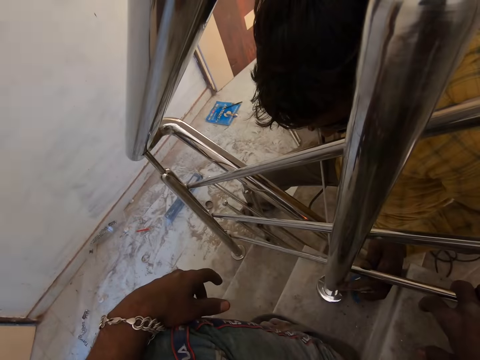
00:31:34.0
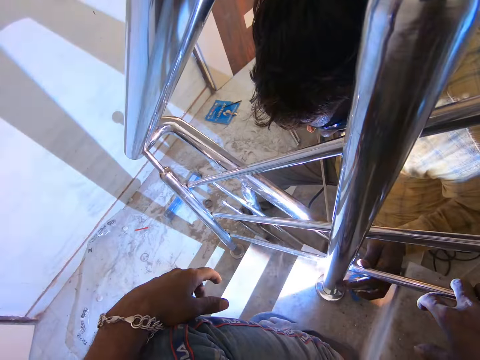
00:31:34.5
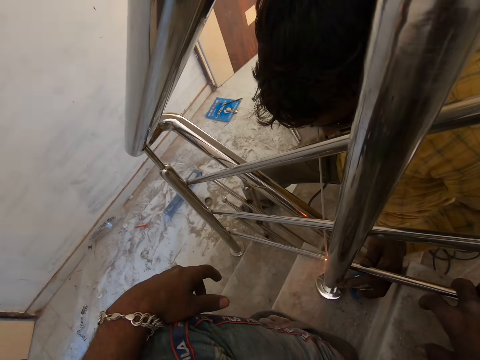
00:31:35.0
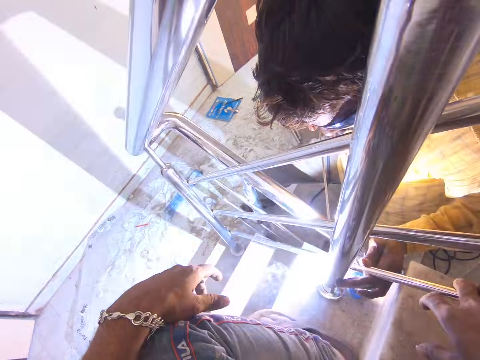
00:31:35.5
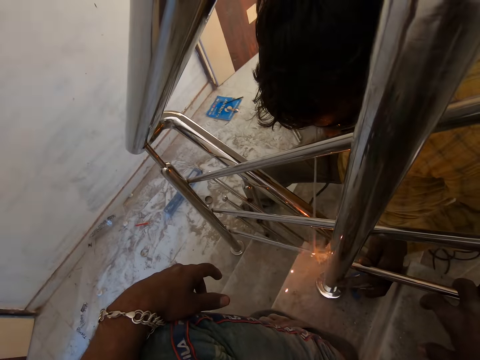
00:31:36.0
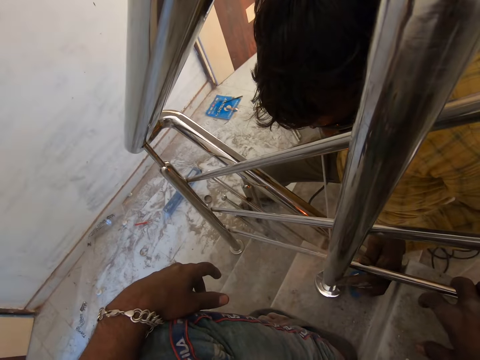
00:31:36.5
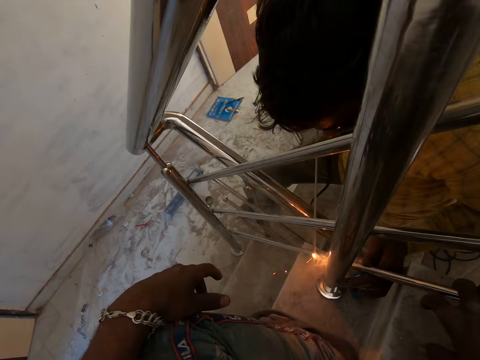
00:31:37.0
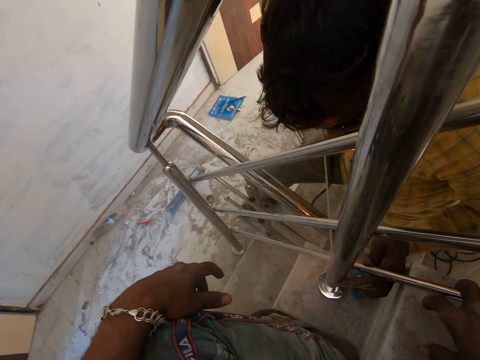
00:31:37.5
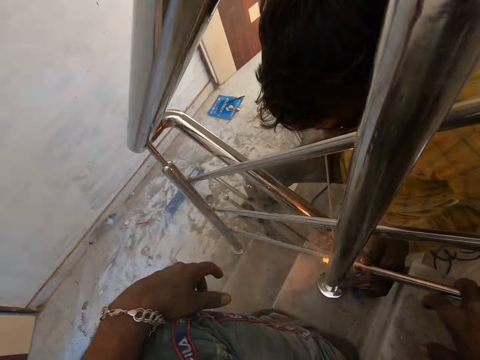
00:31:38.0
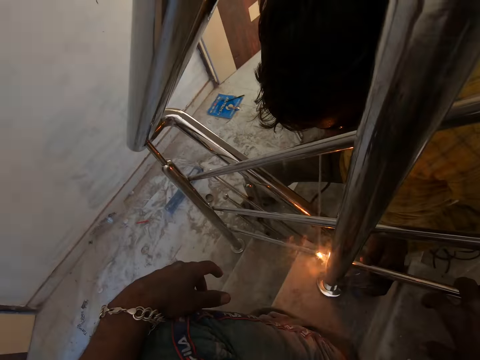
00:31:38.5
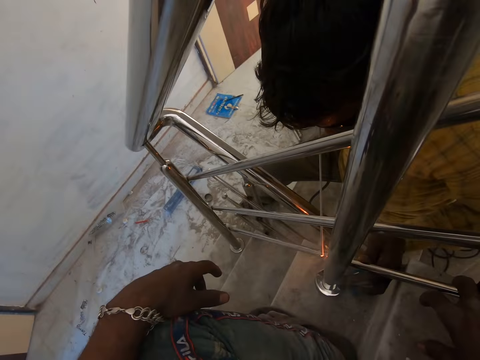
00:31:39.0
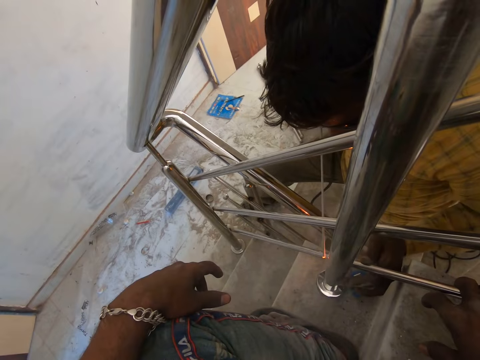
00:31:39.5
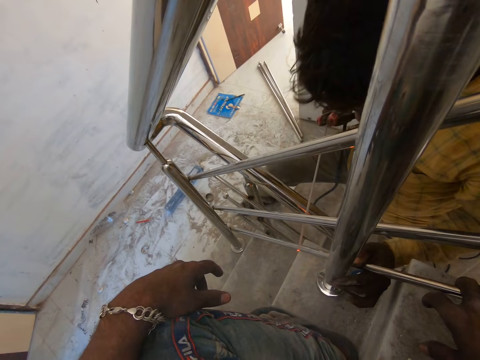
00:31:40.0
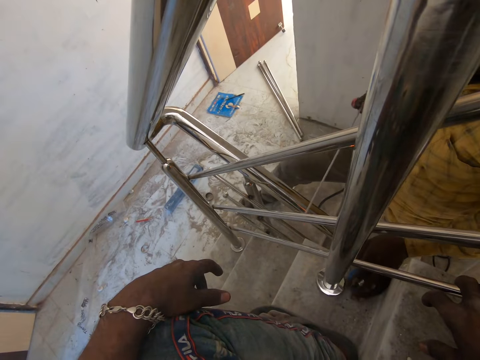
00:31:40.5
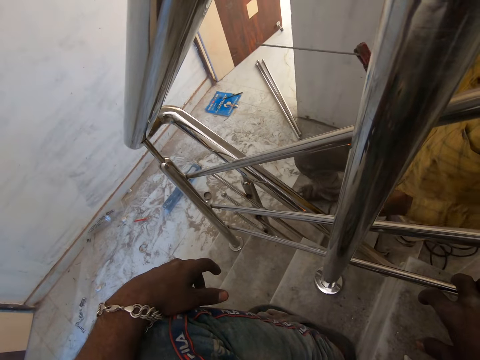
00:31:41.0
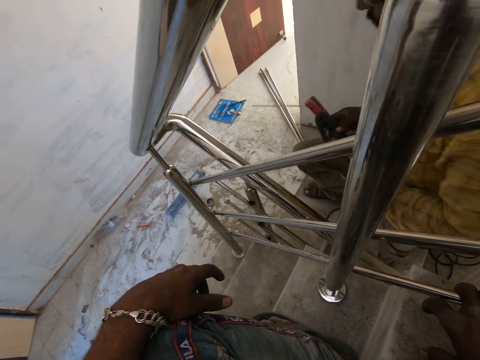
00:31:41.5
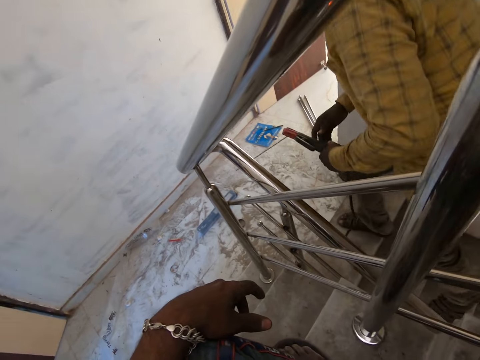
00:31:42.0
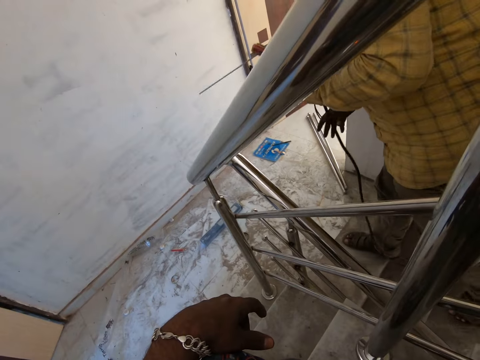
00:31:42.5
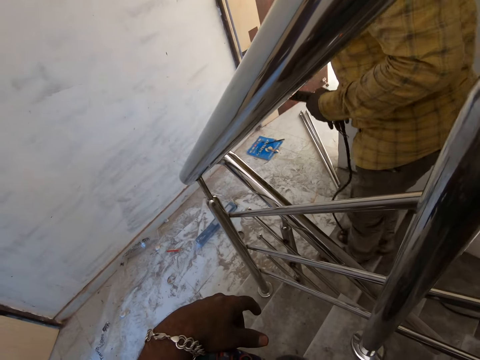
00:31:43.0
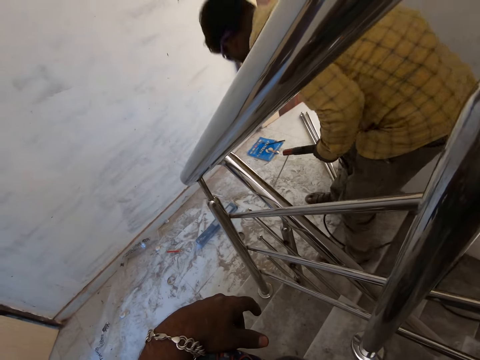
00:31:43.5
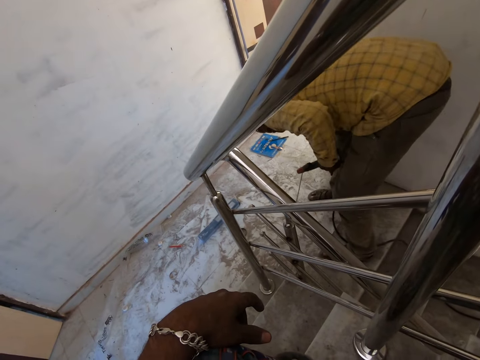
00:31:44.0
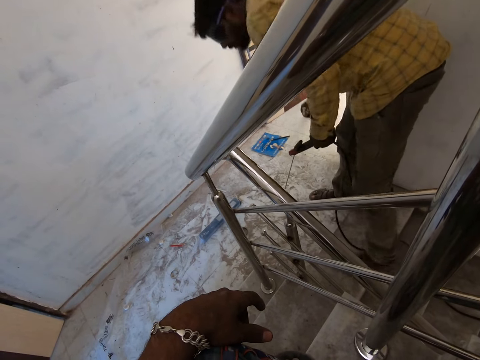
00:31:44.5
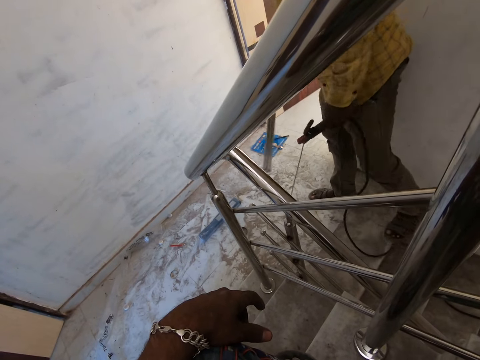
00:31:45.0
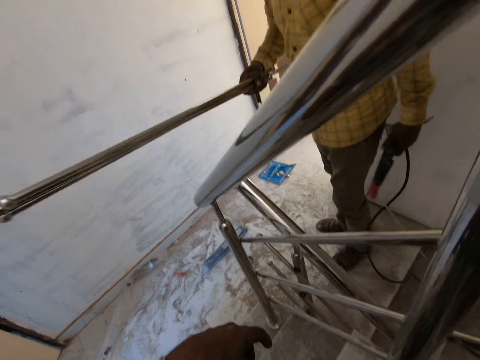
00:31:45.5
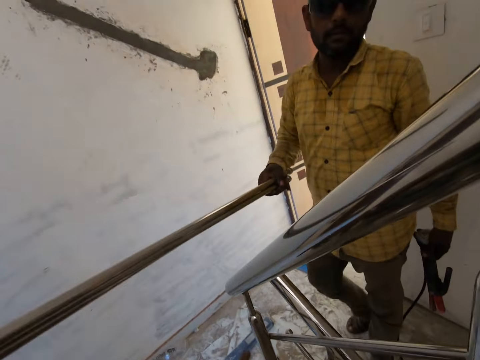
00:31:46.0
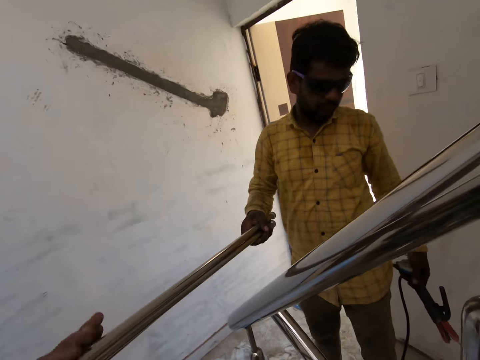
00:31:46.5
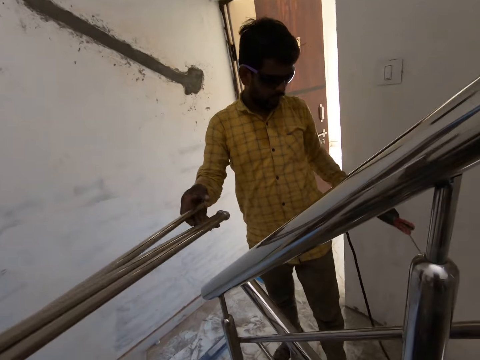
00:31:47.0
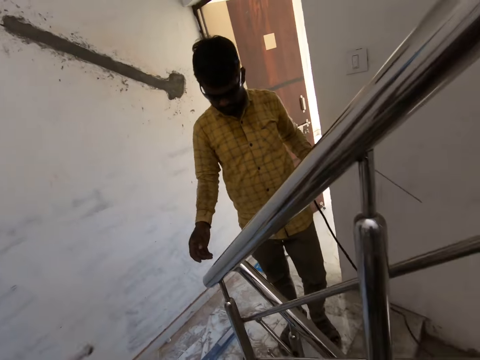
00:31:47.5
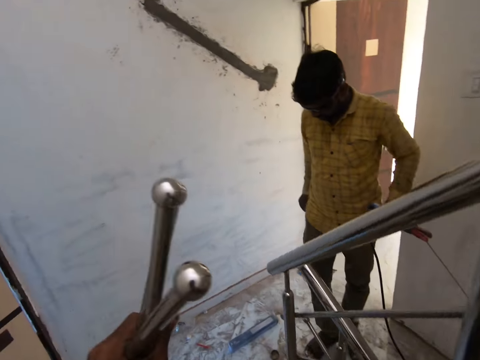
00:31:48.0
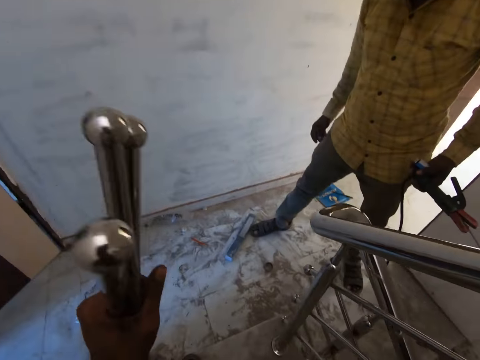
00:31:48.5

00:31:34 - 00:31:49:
A man passes the electrode holder to his left hand from his right hand. The man picks up rails from the floor with his right hand. The camera wearer picks up metal rods with the left hand. The man gives the stair railings in his right hand to the camera wearer.

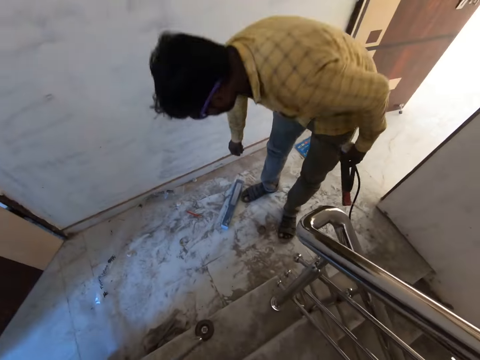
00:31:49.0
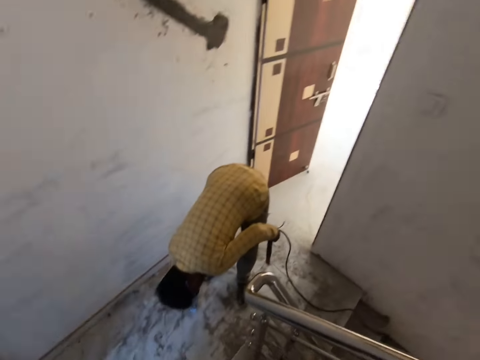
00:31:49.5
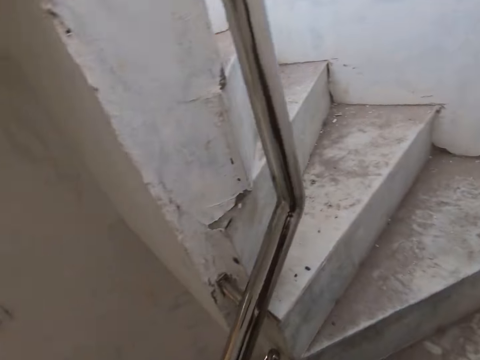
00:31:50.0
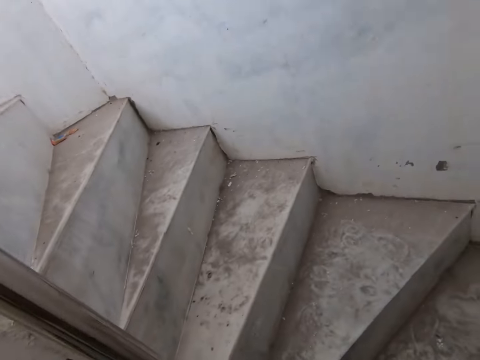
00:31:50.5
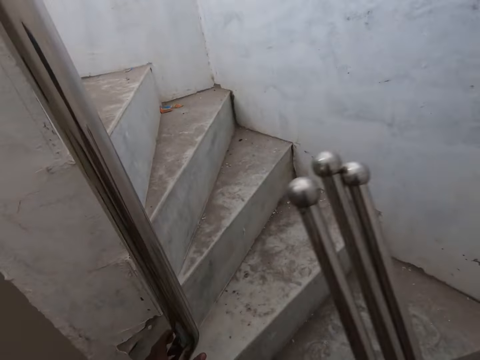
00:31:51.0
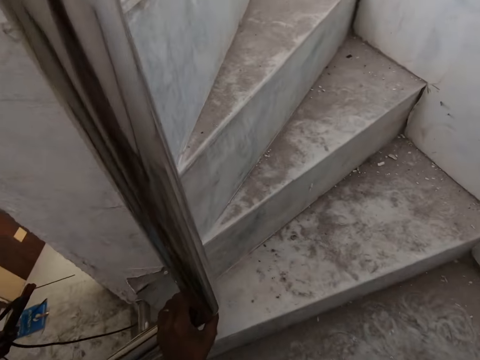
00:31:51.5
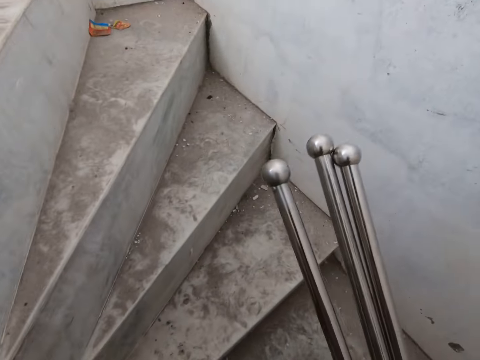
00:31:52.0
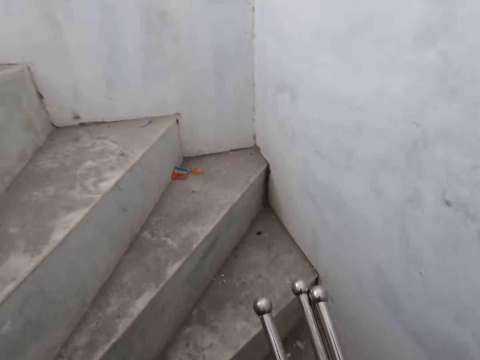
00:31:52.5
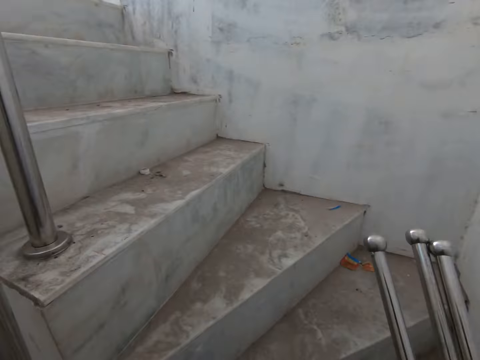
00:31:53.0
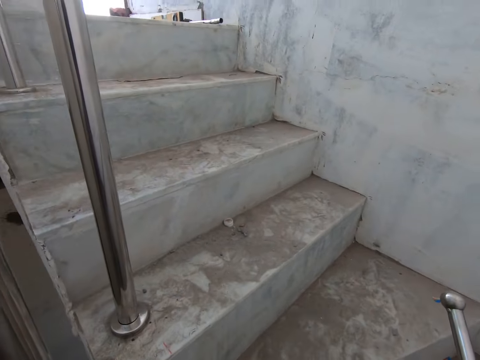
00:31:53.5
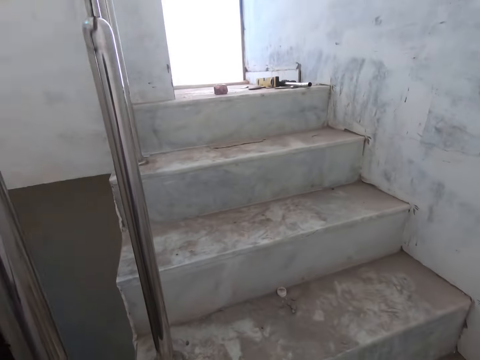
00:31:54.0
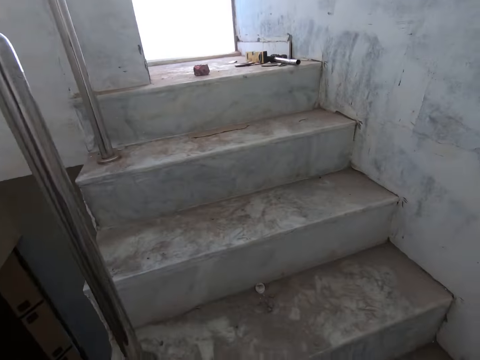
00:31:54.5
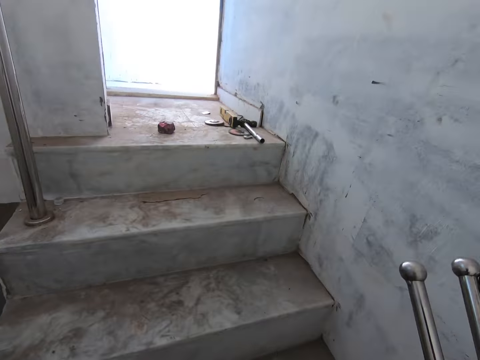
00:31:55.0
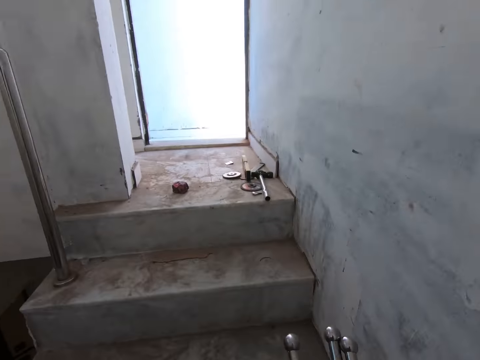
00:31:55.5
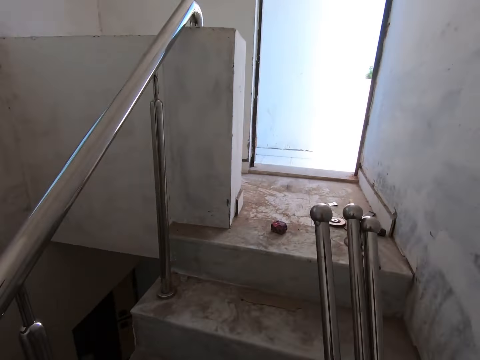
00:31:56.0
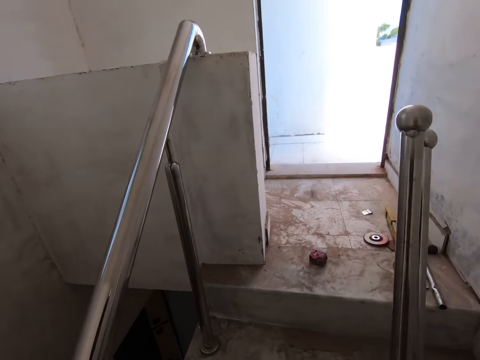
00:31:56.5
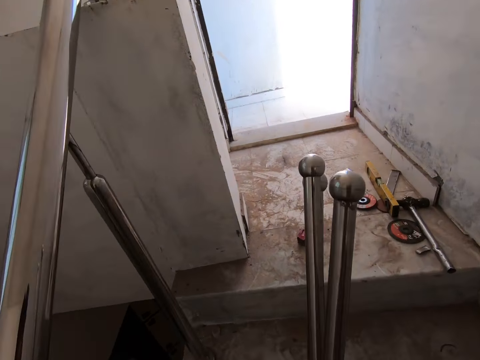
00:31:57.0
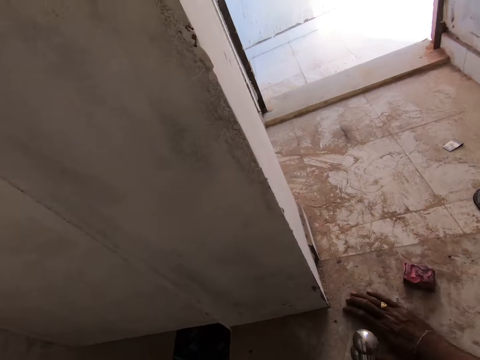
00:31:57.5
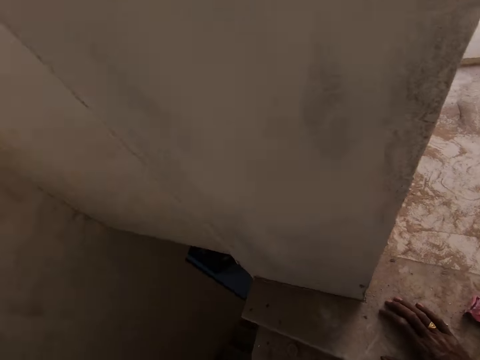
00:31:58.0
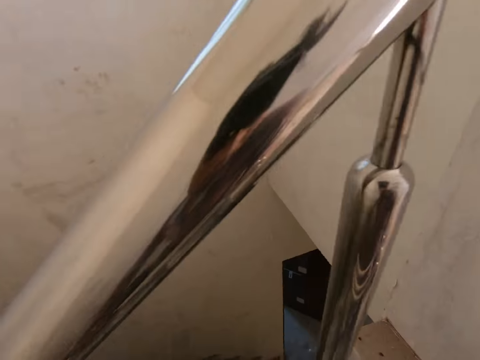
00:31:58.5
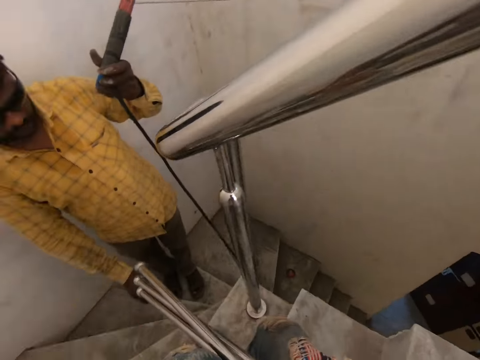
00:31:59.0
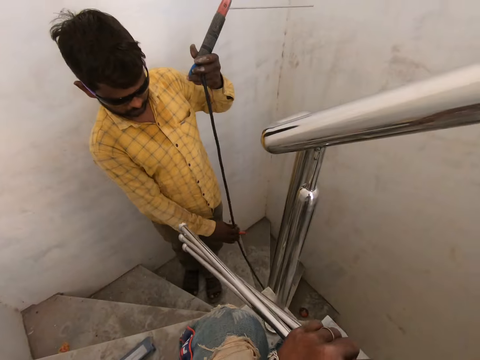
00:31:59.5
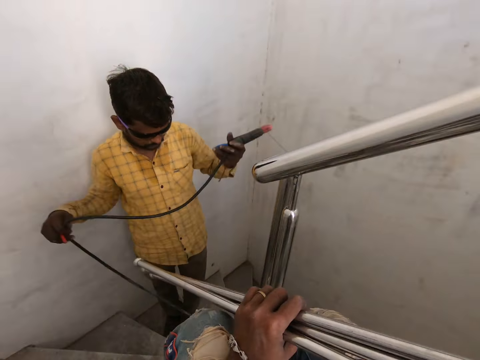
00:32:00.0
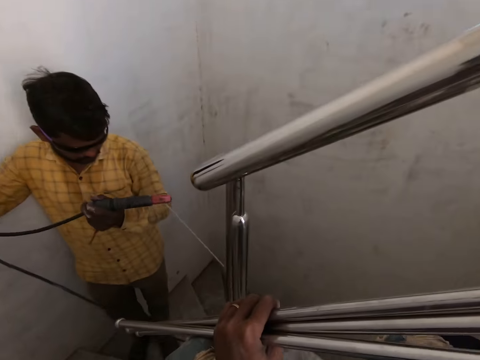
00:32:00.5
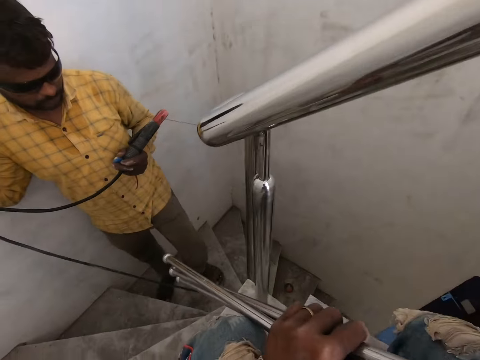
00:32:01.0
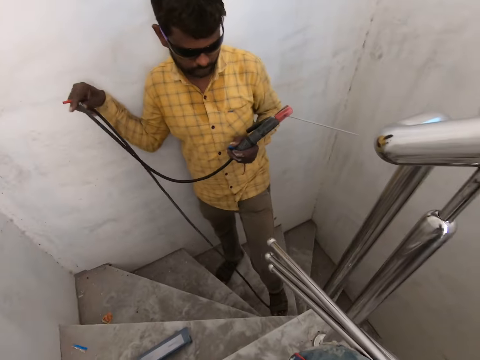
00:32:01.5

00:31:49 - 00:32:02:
The man kicks a pack of electrode on the floor with his right leg. The camera wearer holds the metal rods with the right hand. The man picks up the pack of electrode on the floor with his right hand. The camera wearer looks aside. He walks up the staircase with the stair railing in his hands. He looks at the stairs. He looks at the floor. He sits on the staircase. He looks at the man. The man pulls a wire of the welding electrode with his right hand. The man welds a metal baluster with the welding electrode in his hands accidentally. The camera wearer holds the metal rods with the left hand.
